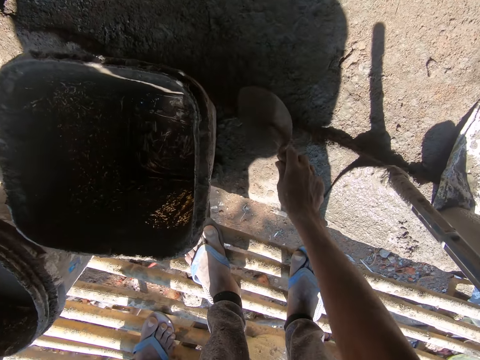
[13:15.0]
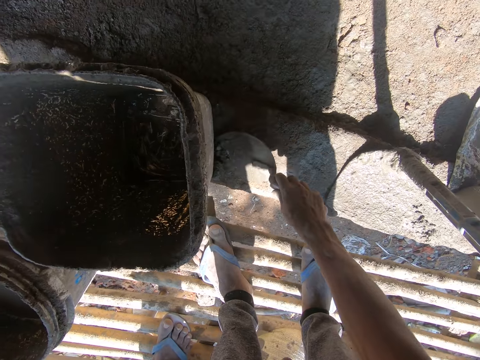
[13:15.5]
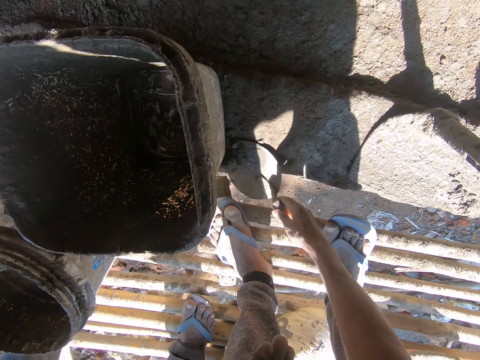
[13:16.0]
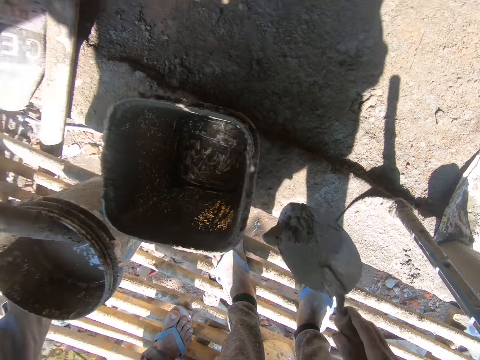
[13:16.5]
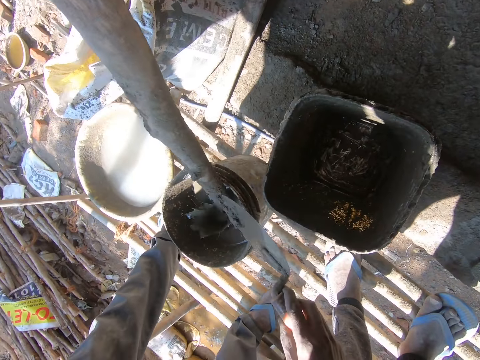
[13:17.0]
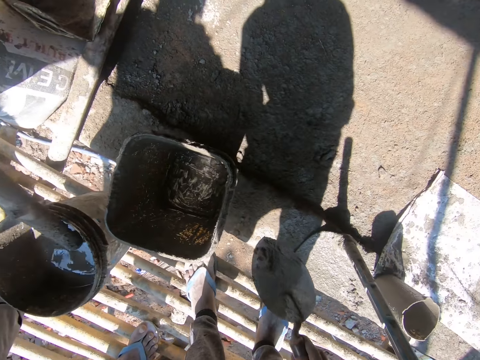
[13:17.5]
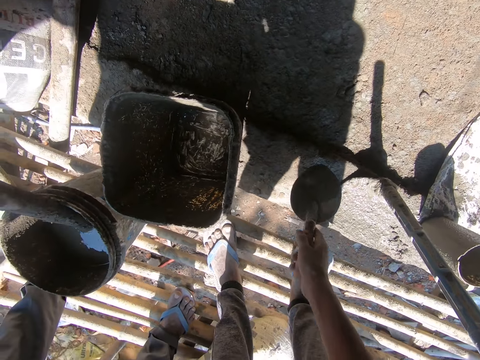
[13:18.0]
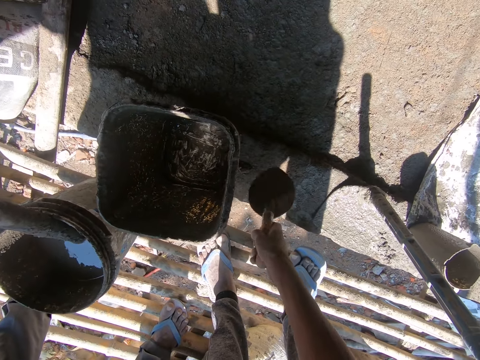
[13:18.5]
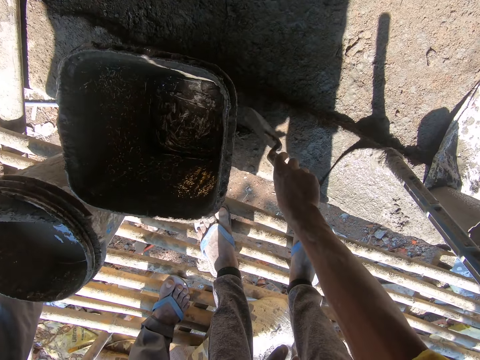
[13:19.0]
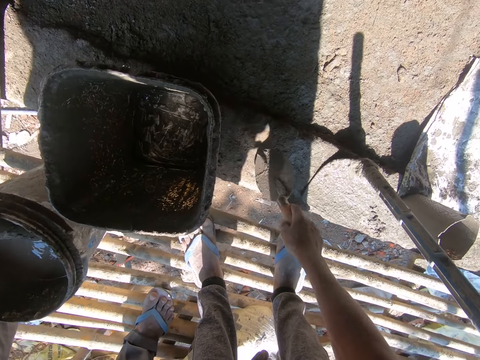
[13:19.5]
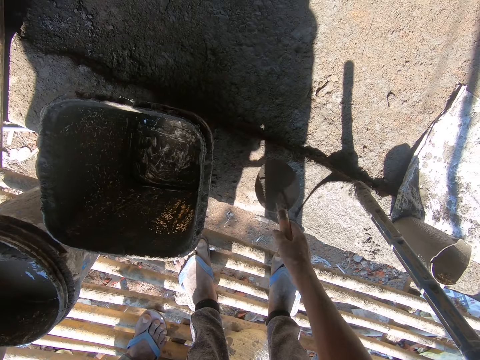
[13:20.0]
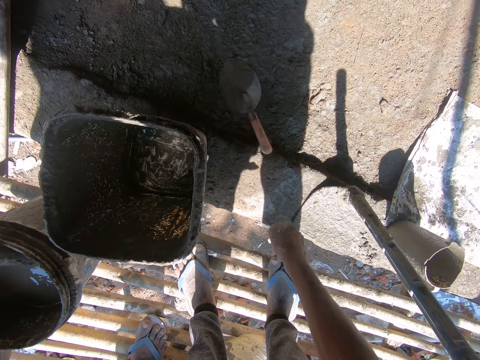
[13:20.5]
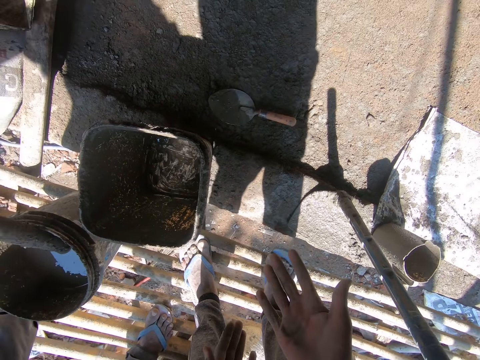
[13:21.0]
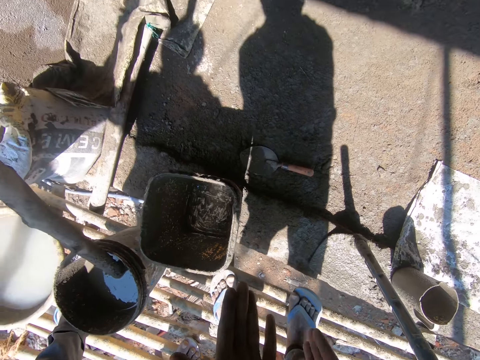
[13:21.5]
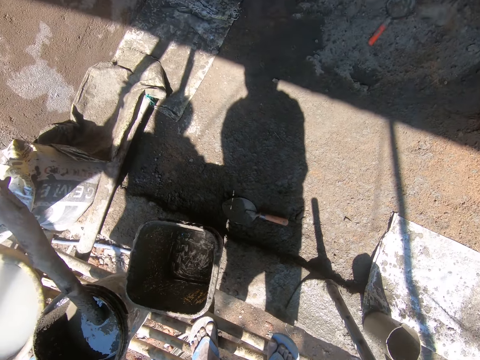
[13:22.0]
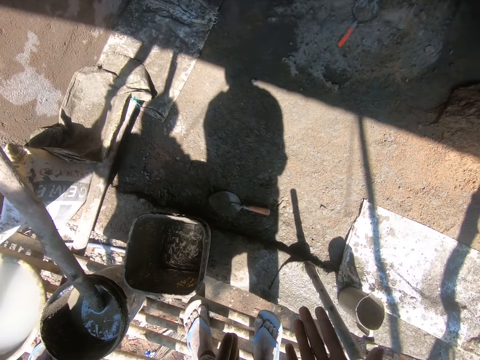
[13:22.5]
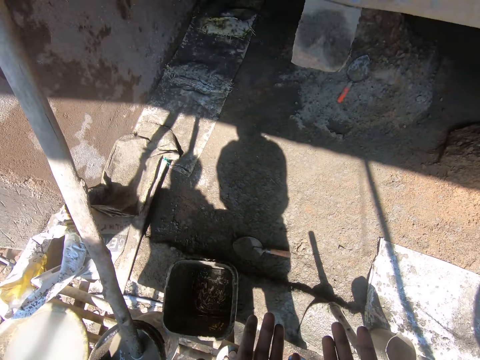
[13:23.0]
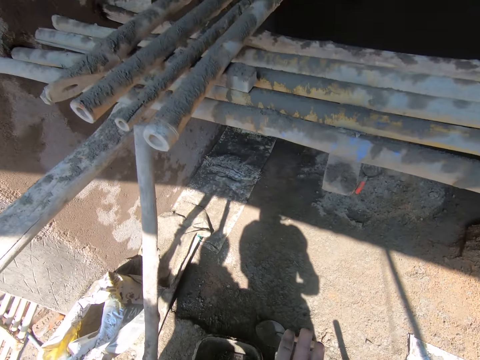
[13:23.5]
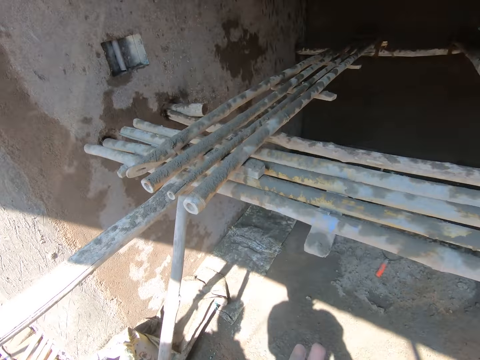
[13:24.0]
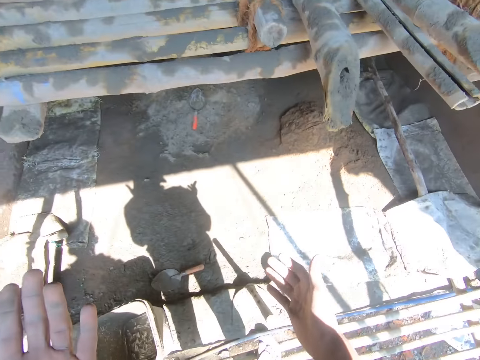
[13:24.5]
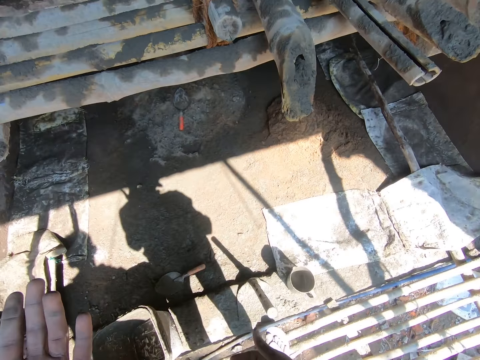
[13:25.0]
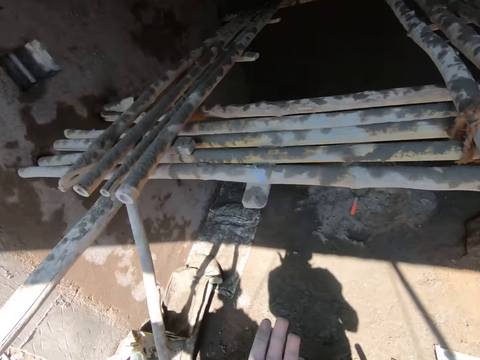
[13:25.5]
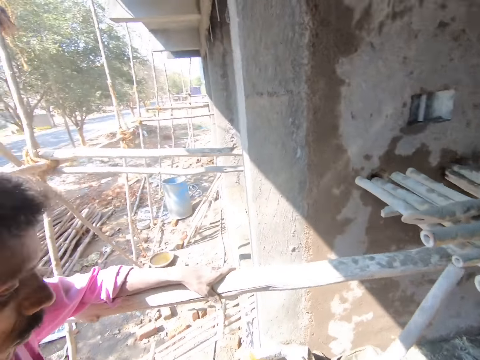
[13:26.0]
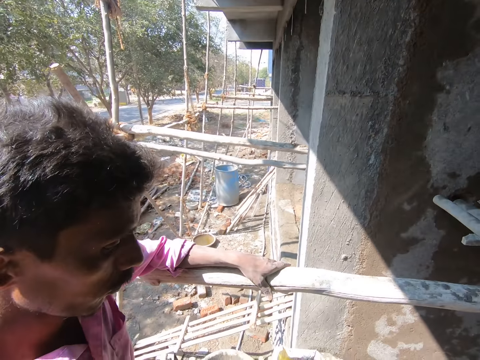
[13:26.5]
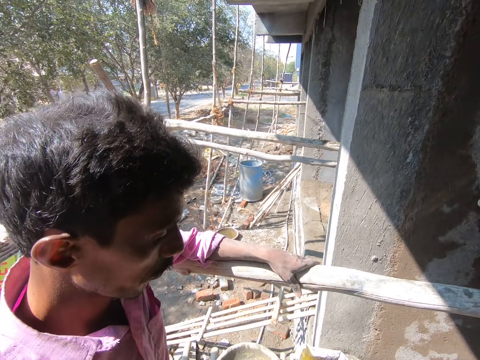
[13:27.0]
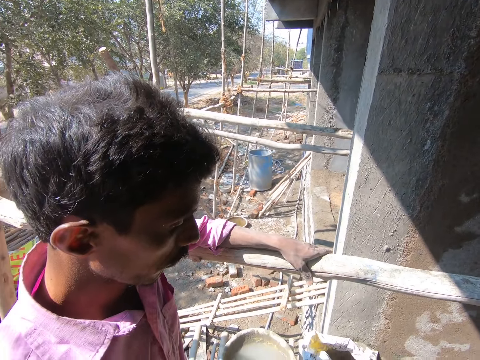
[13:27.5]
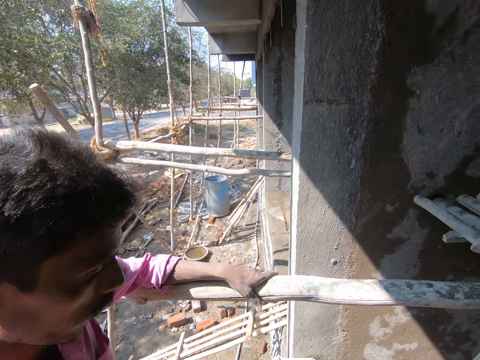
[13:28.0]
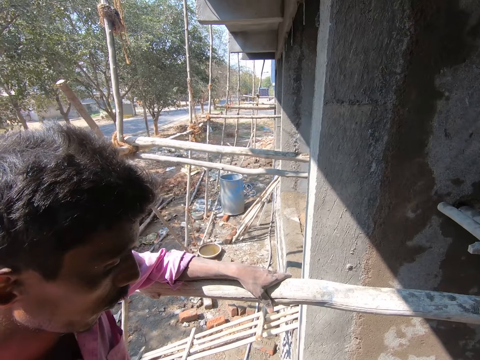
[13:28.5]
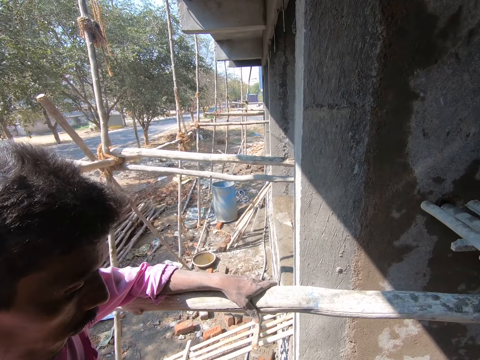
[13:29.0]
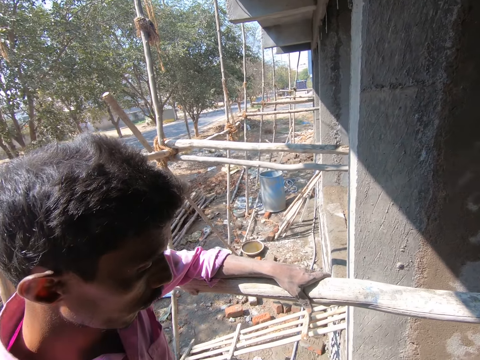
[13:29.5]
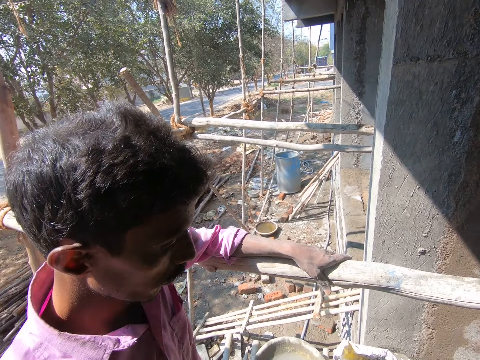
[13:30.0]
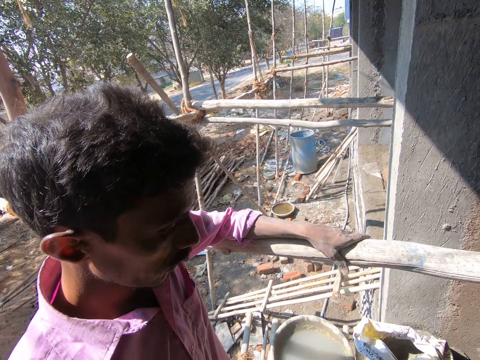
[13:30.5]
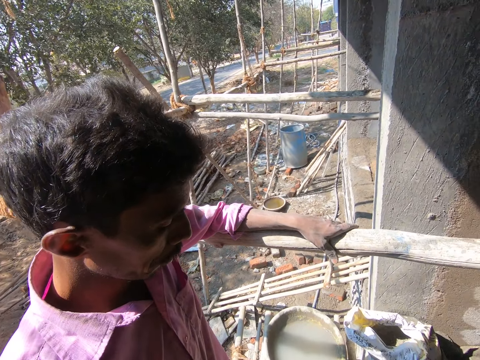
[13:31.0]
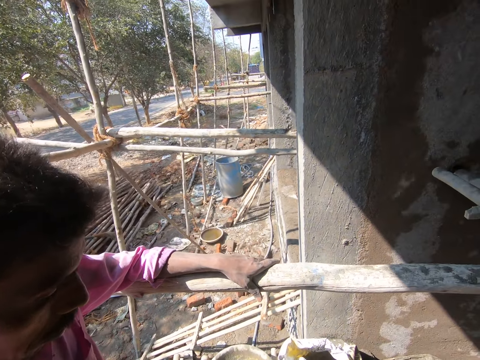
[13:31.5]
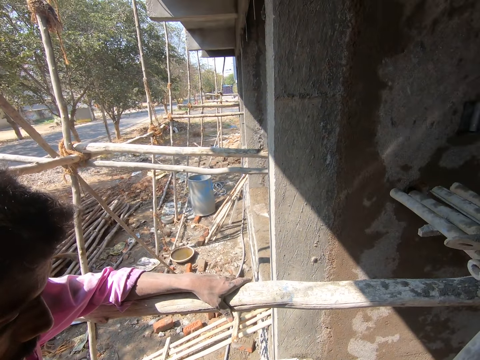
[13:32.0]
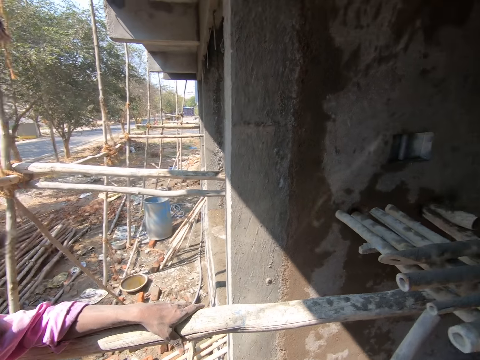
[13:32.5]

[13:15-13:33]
The camera wearer scoops the concrete on the ground with the brick trowel. They put the concrete in the bucket. They hit the brick trowel on the bucket. They throw the brick trowel on the ground. They rub hands together. They check the palm. They look around. A man holds a wood.

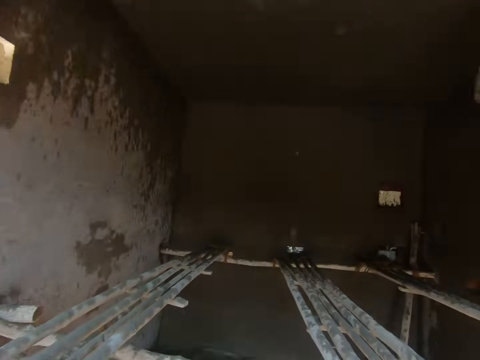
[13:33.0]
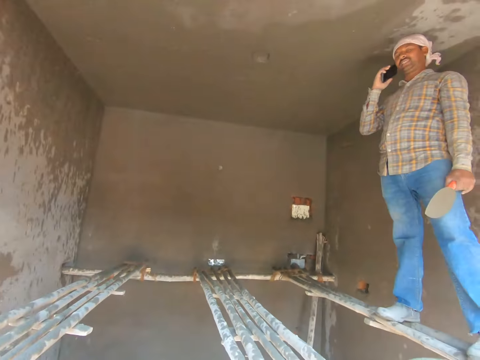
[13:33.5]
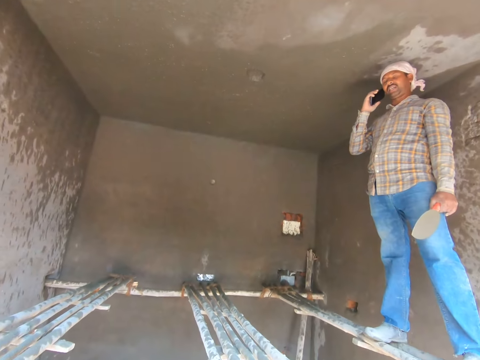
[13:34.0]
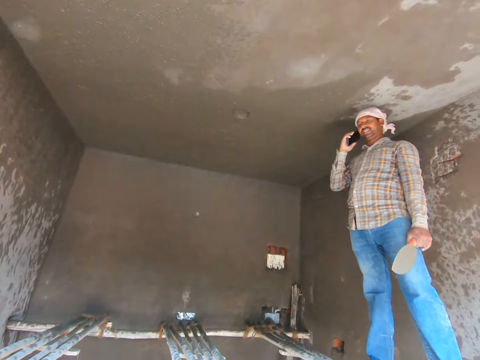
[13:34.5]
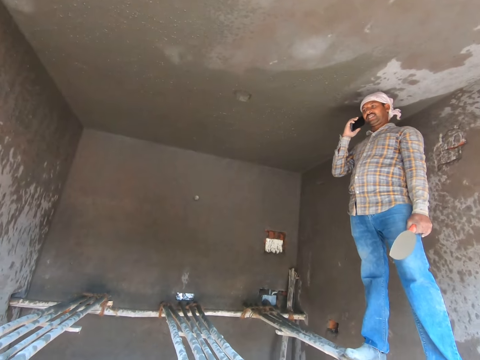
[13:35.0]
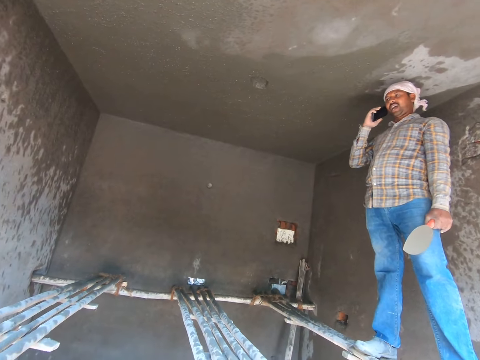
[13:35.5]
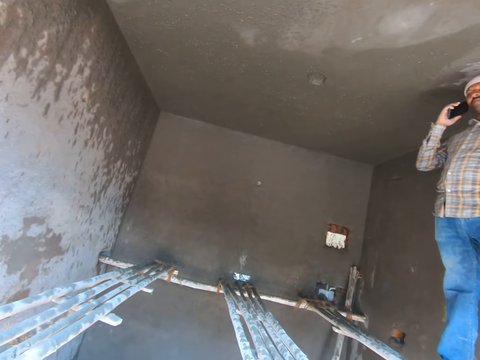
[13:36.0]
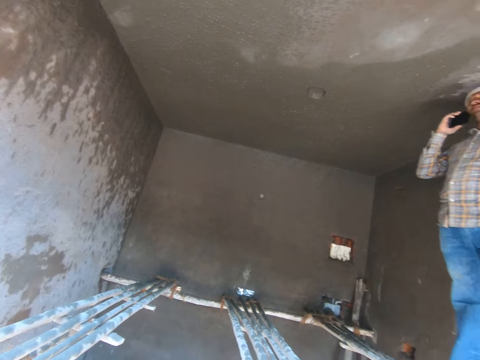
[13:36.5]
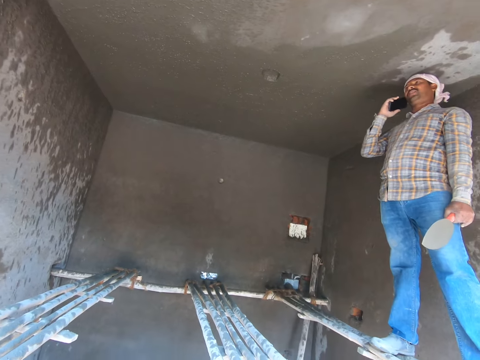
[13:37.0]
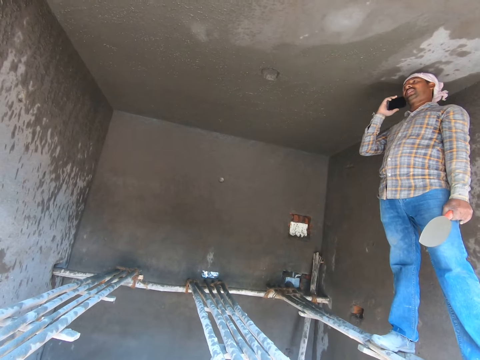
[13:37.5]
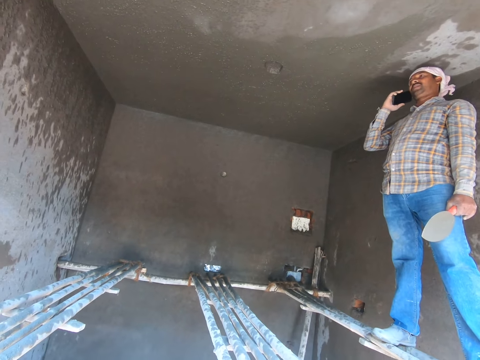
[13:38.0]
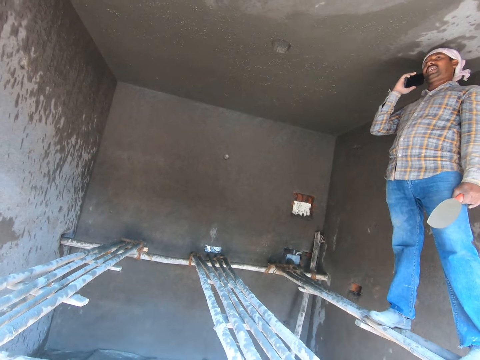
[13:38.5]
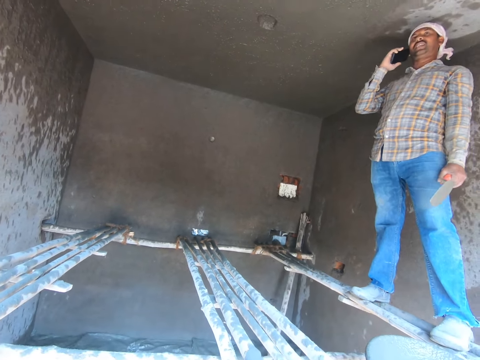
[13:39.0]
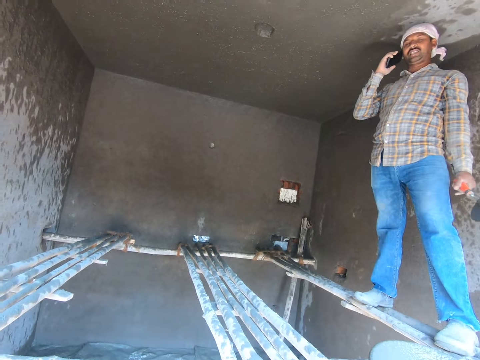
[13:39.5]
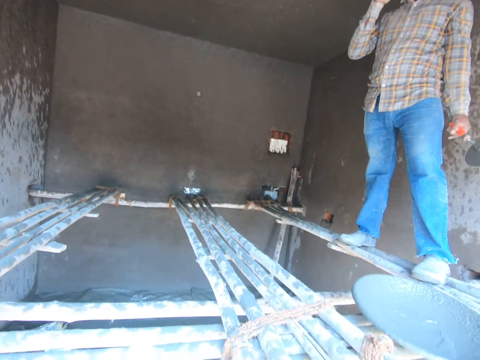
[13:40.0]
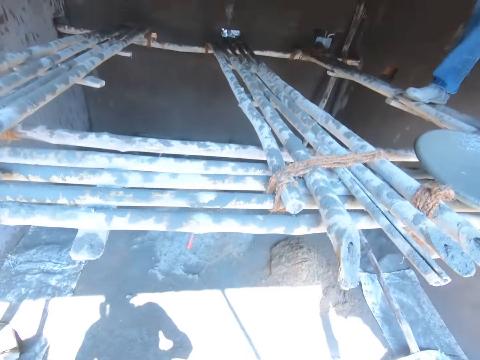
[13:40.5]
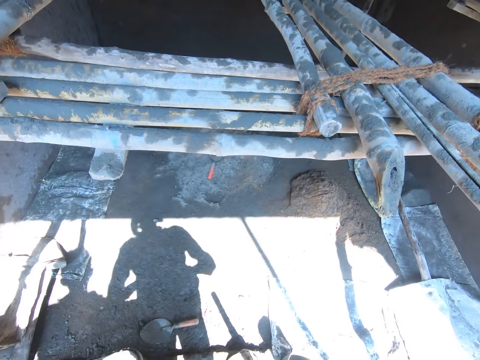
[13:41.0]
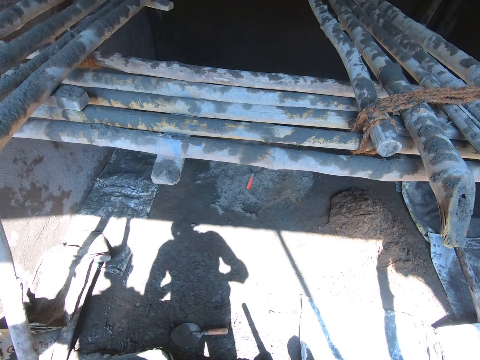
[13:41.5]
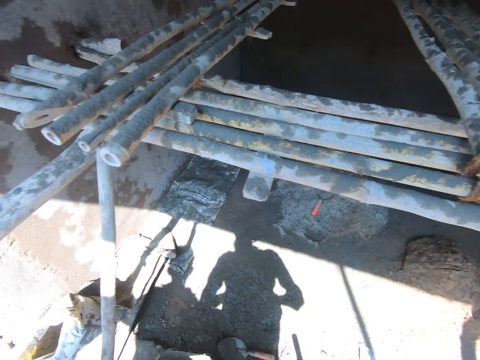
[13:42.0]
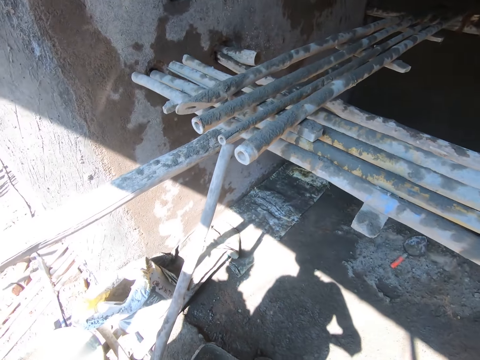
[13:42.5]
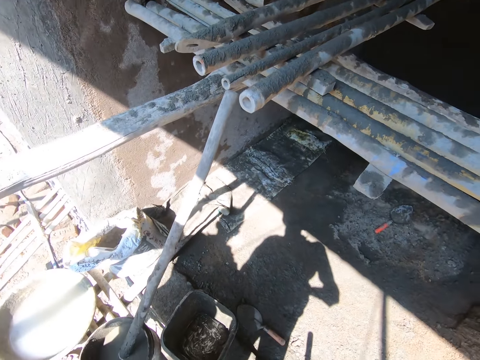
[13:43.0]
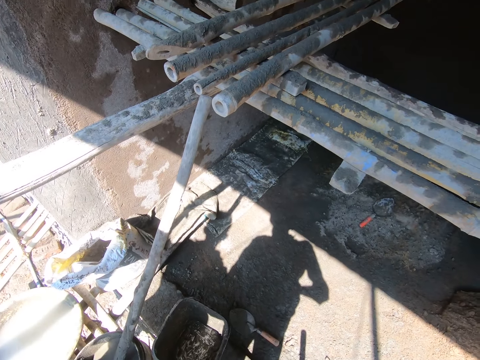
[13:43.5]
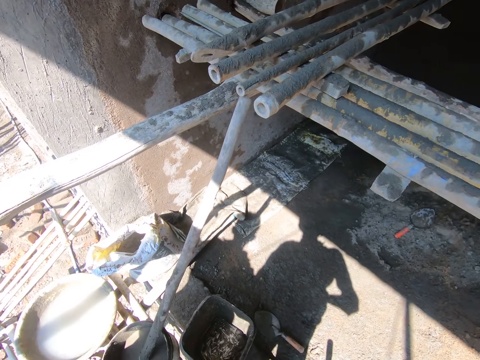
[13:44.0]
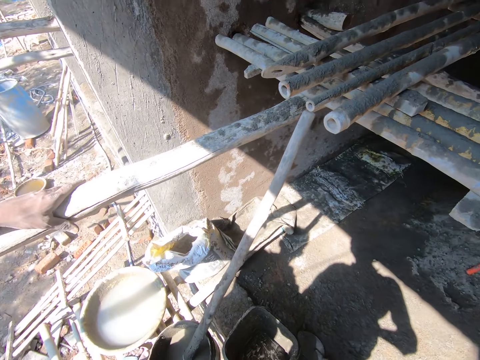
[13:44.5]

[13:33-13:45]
A man uses the phone. The camera wearer looks around.
